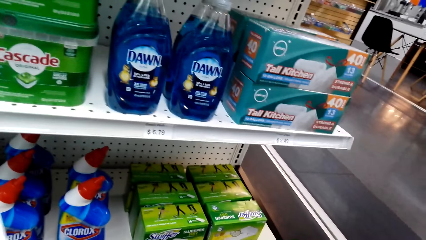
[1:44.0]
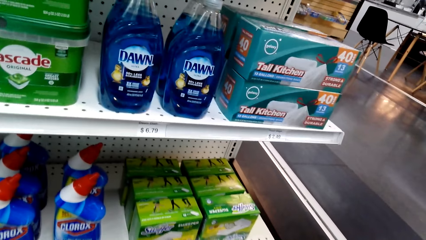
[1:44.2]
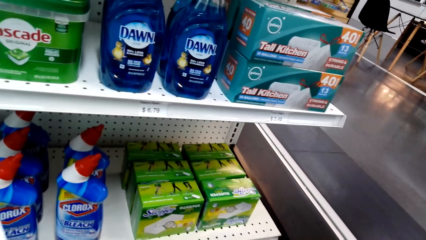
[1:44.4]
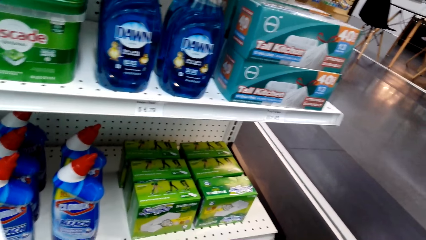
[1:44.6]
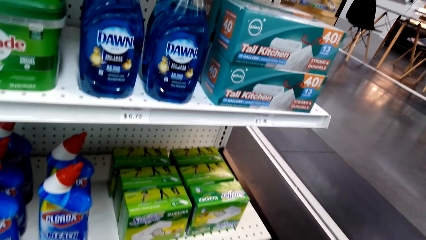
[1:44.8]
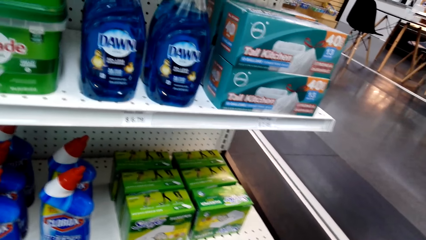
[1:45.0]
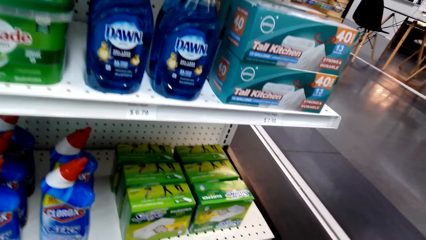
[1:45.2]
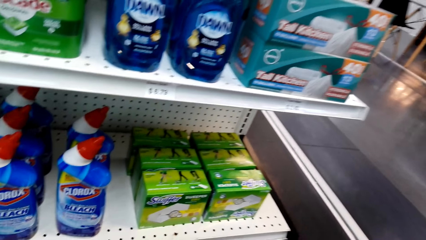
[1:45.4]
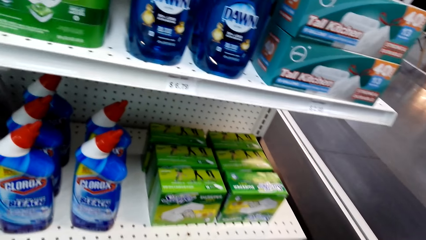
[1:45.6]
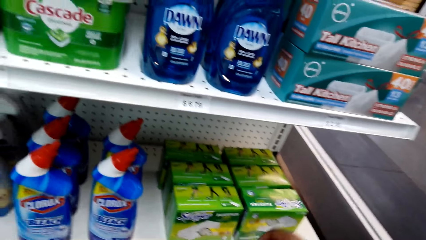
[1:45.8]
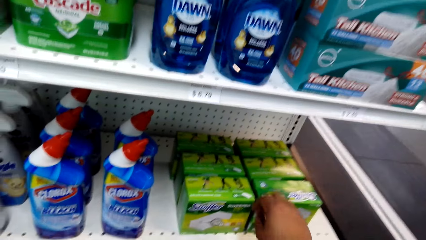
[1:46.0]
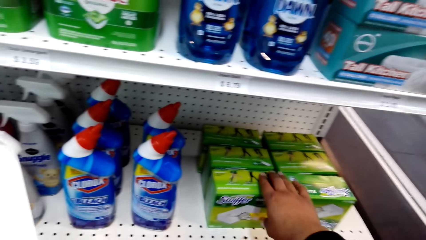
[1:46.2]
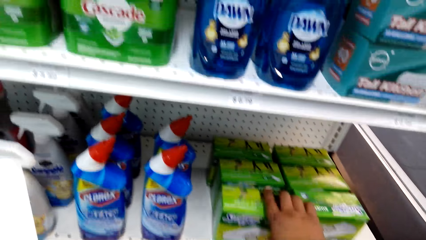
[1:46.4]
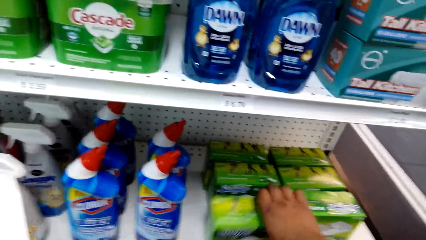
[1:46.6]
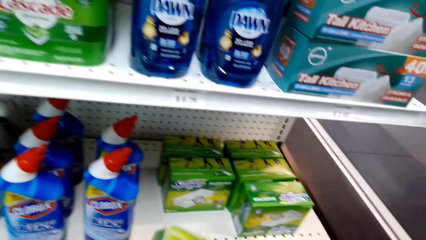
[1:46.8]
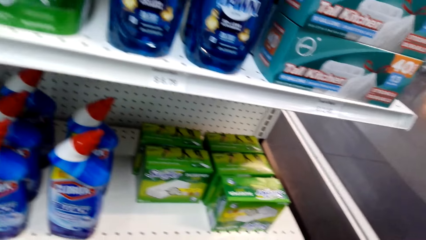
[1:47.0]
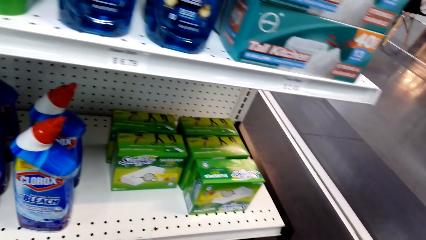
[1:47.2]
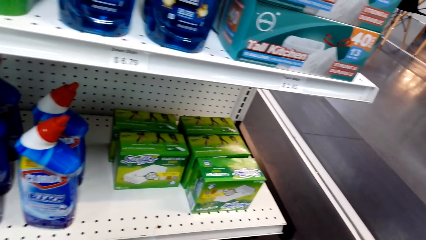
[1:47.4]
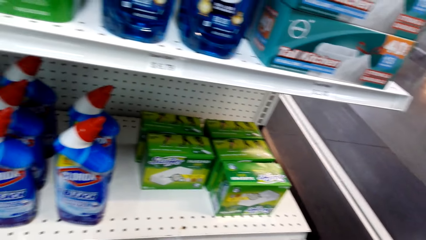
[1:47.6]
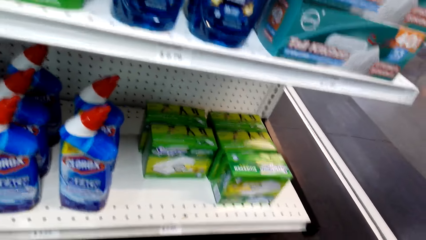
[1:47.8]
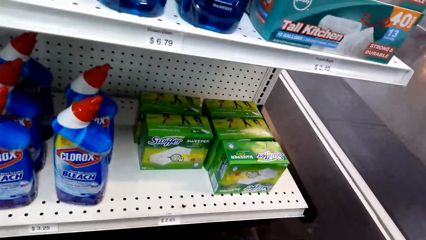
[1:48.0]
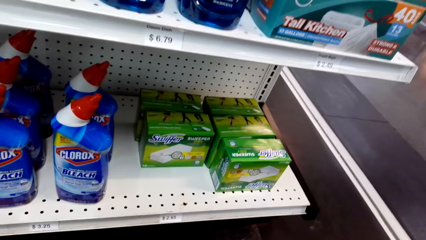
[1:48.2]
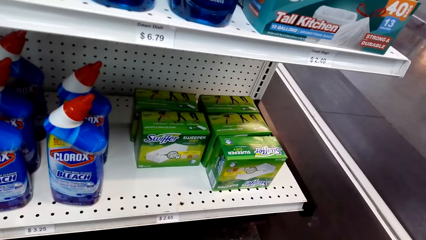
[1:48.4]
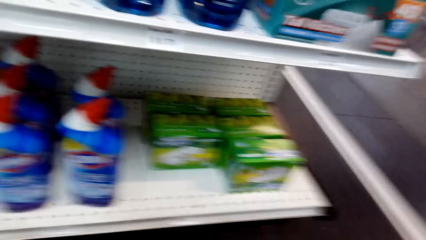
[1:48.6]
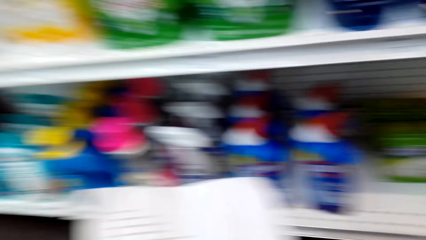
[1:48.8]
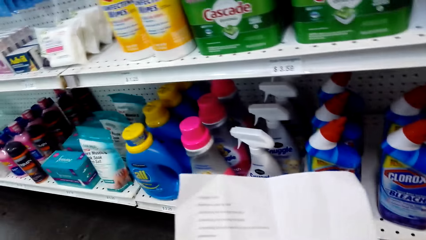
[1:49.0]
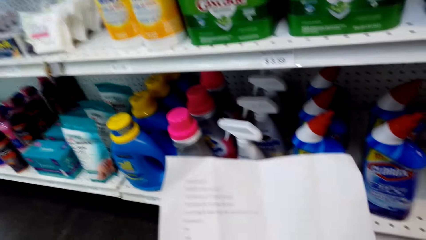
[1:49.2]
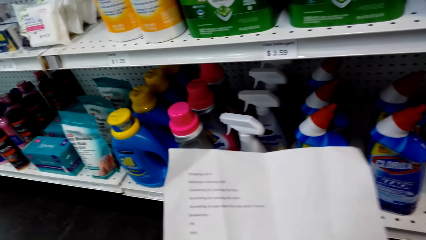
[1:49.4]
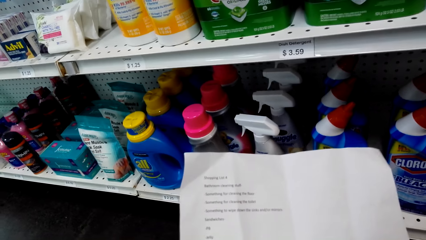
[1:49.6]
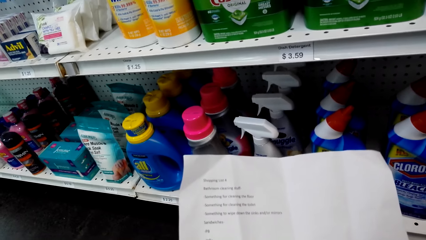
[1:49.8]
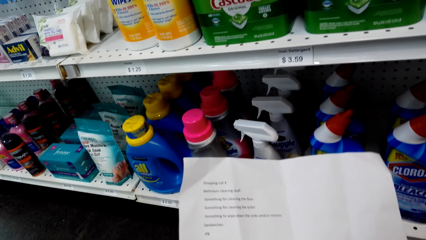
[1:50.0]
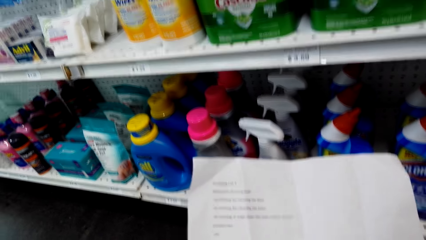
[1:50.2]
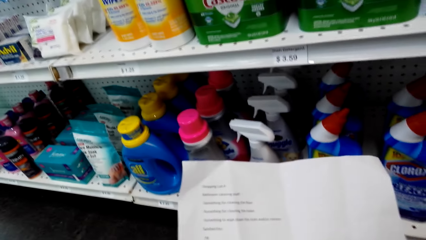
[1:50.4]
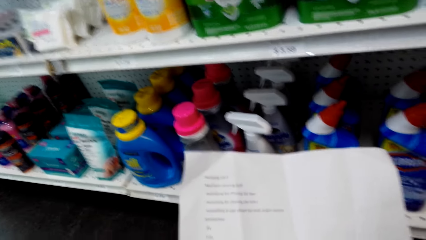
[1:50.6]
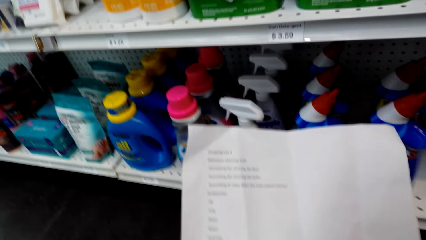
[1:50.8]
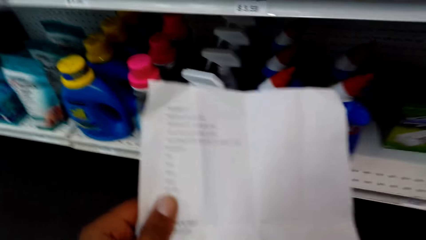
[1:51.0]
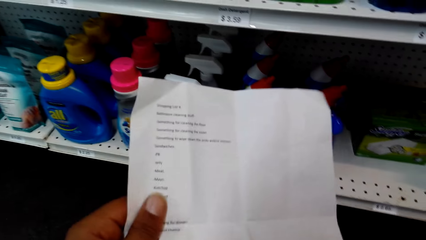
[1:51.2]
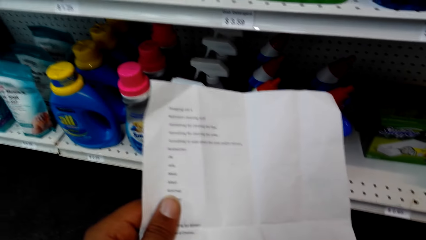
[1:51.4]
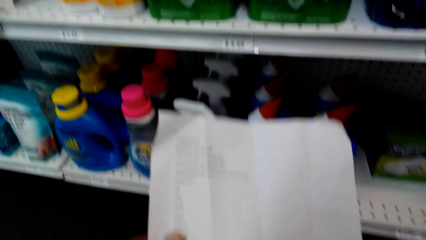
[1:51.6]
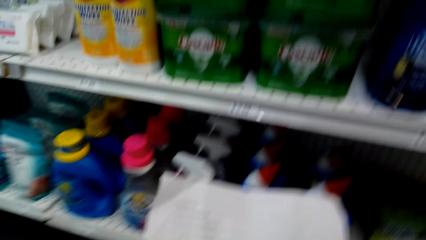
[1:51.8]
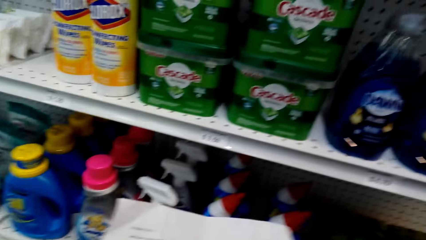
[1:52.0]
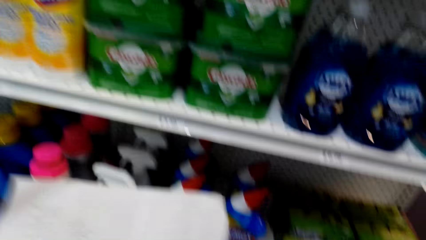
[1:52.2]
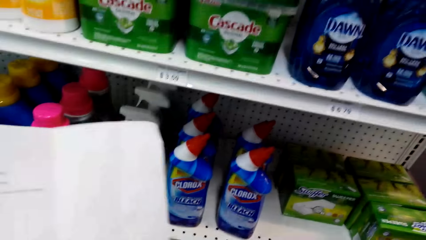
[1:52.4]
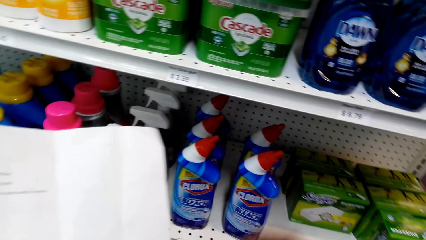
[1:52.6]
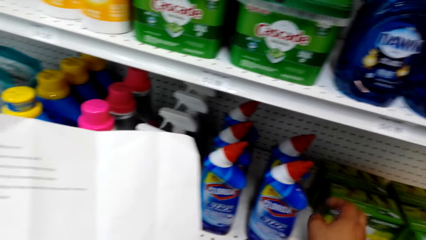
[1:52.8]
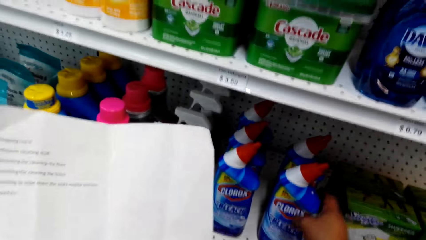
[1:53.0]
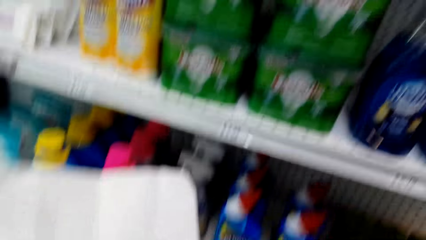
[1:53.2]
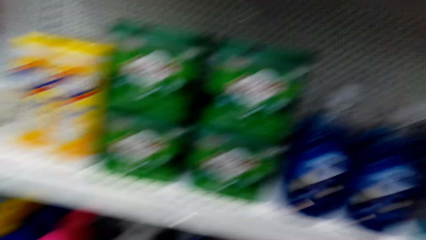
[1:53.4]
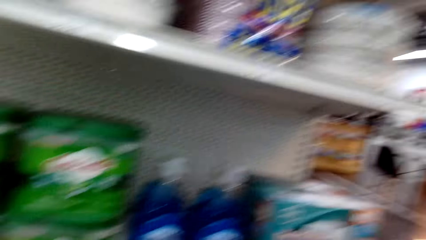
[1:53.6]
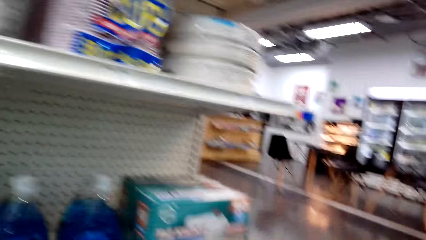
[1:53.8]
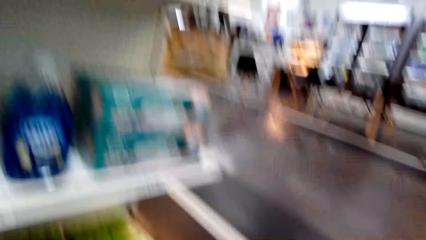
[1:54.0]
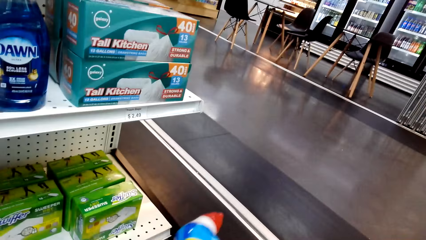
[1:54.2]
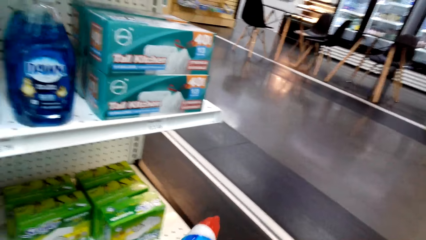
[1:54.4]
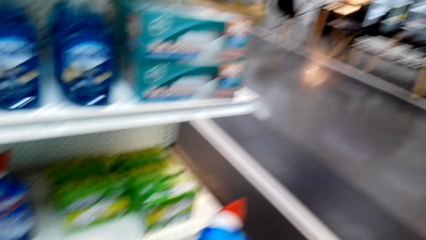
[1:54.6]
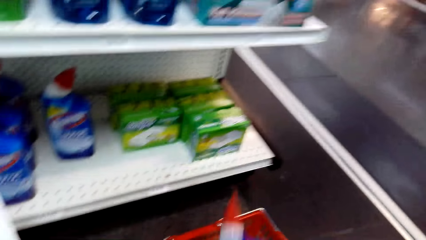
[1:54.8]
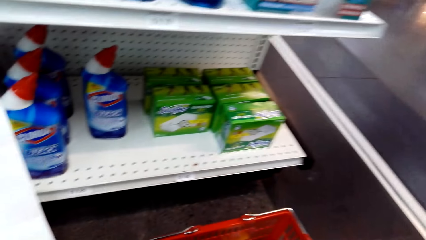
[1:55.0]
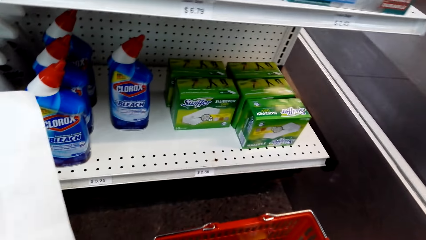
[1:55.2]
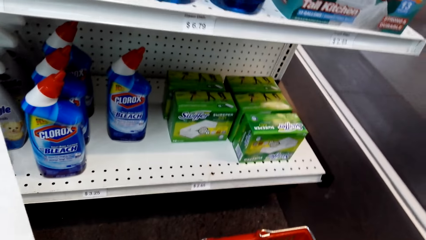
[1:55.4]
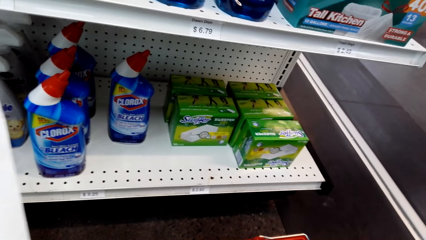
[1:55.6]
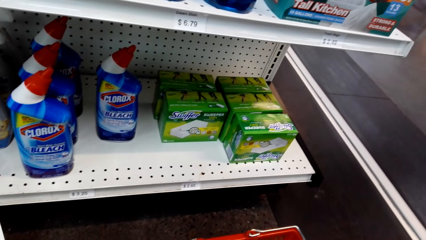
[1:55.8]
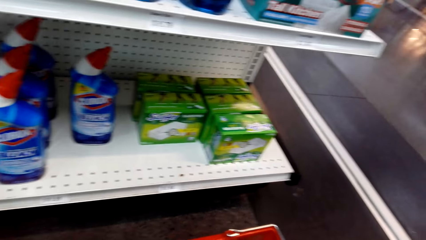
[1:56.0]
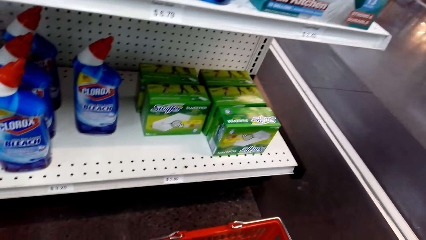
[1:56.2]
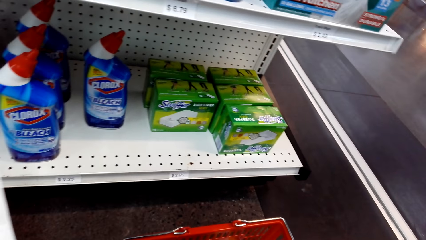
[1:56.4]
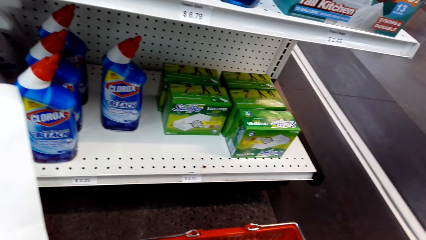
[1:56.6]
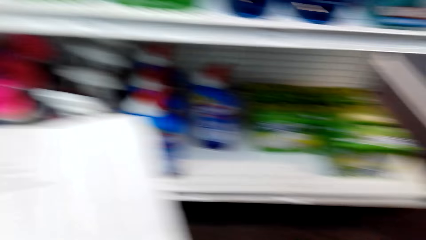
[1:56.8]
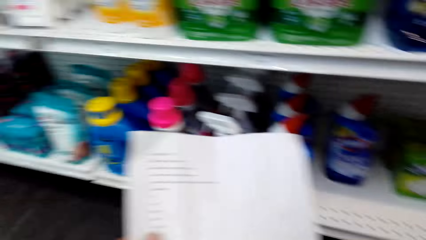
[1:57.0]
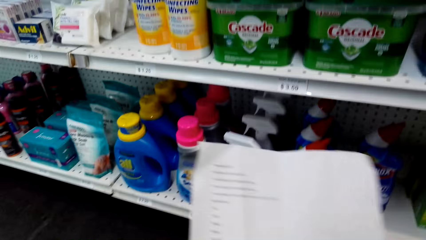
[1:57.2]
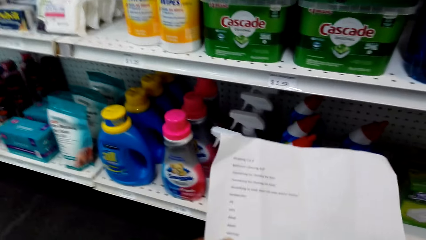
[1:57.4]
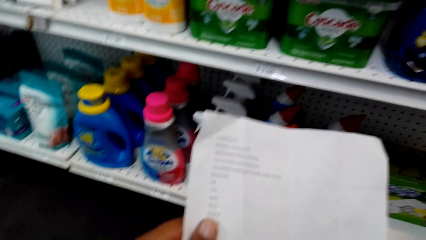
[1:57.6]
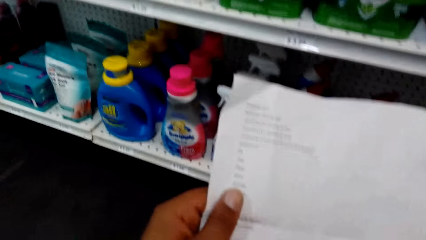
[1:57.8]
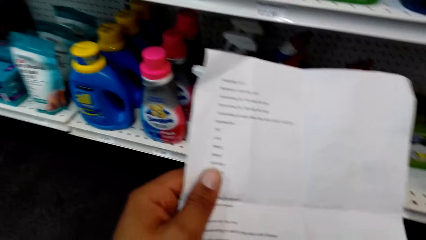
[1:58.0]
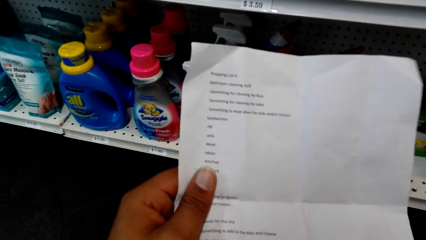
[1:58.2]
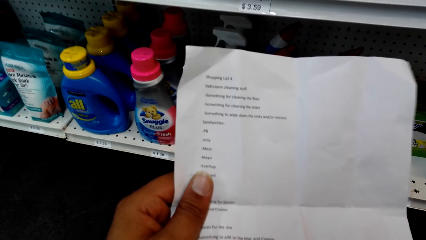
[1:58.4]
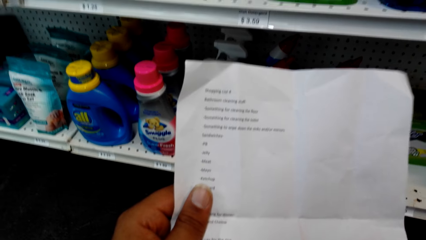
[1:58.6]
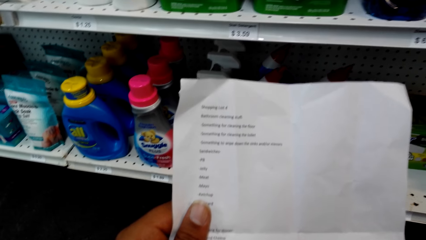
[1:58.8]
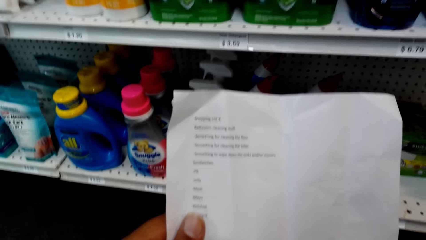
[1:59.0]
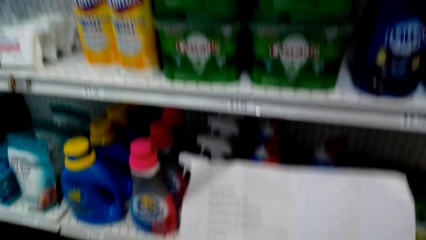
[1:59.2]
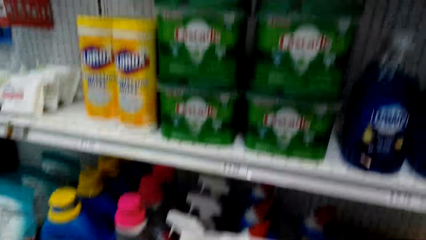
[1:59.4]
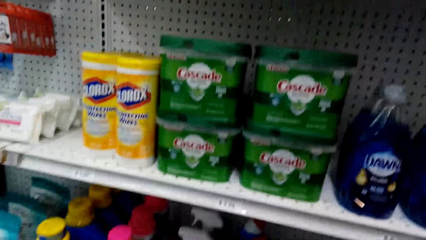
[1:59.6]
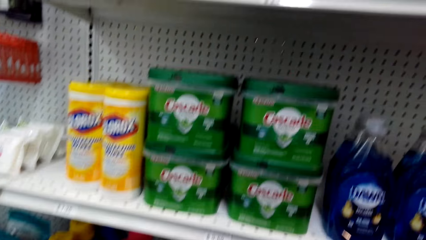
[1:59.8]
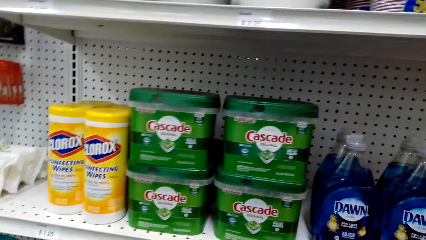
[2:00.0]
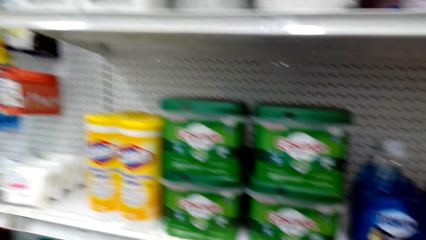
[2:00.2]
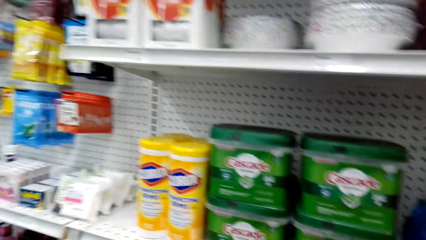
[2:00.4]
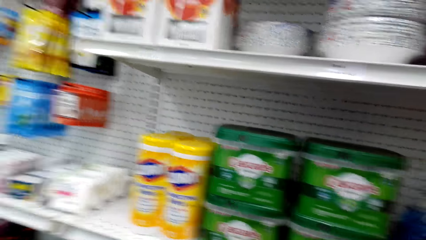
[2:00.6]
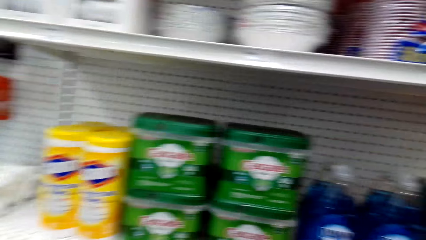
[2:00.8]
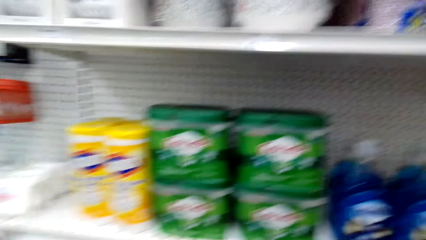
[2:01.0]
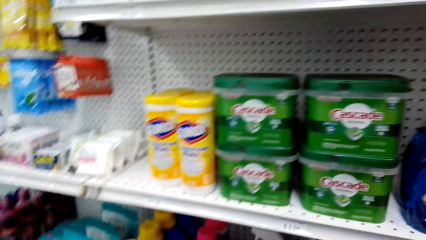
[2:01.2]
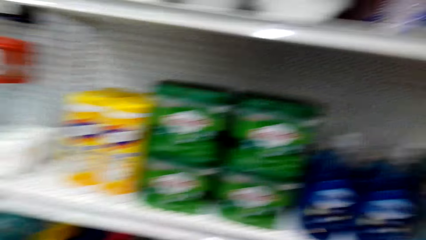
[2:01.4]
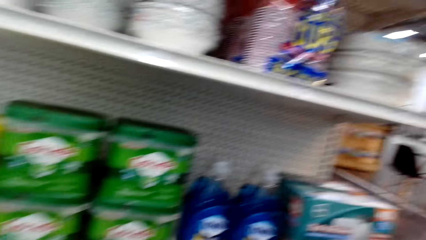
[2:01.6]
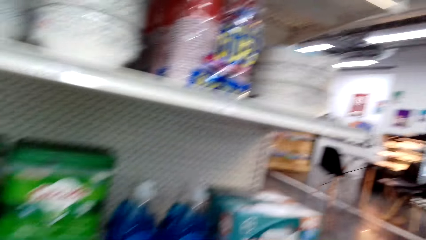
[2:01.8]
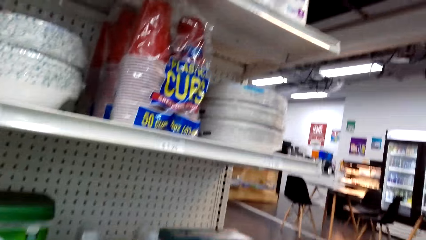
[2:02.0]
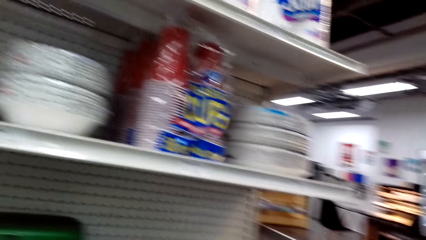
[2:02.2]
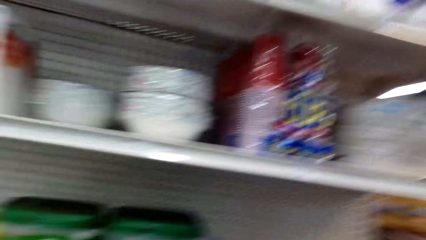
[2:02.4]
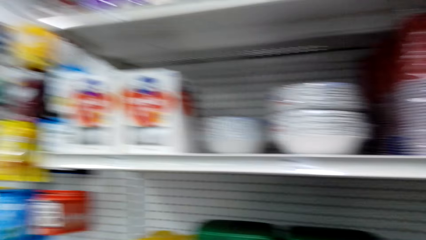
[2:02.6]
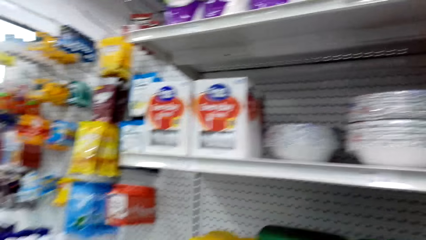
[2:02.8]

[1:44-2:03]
The camera wearer picks up a box of Swiffer on the shelf. They pick up a bar soap. They look around. They read the shopping list. They pick up a Clorox bleach on the shelf. They hold the Clorox bleach. They put the Clorox bleach in a shopping basket. They look around. They read the shopping list. They look around.
